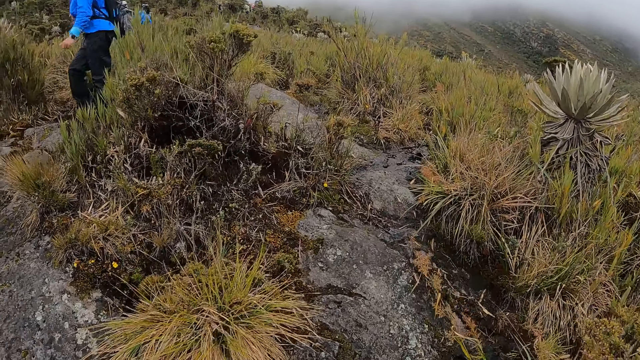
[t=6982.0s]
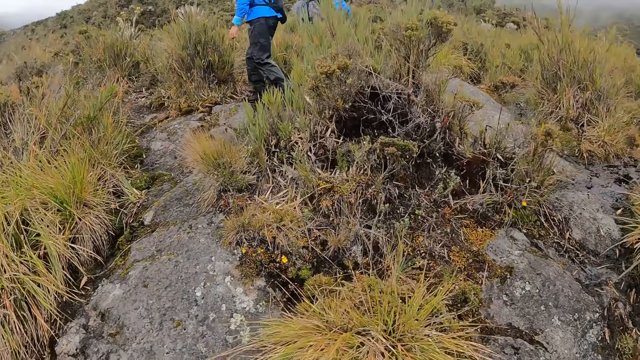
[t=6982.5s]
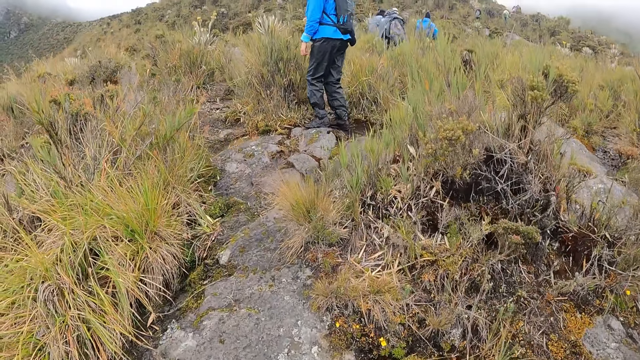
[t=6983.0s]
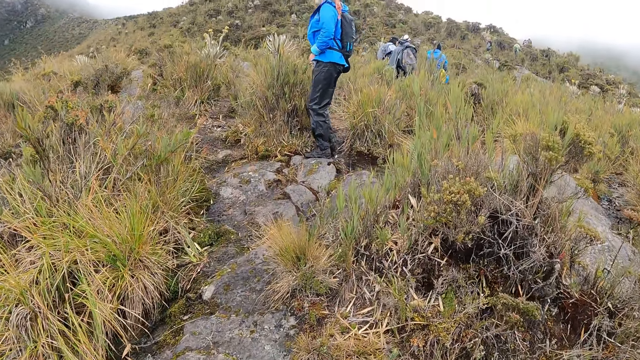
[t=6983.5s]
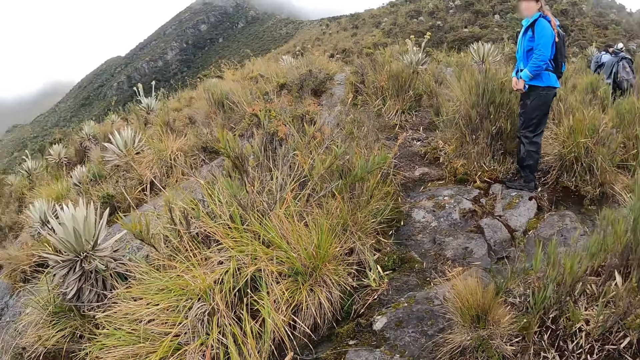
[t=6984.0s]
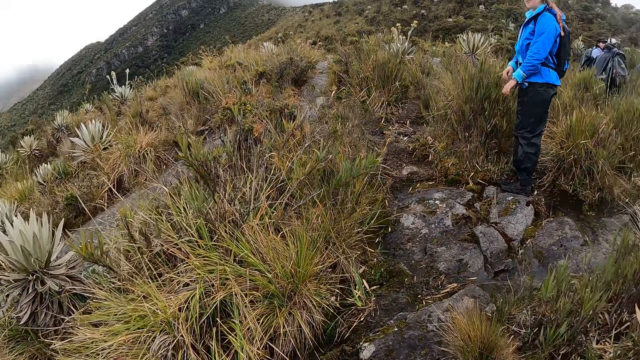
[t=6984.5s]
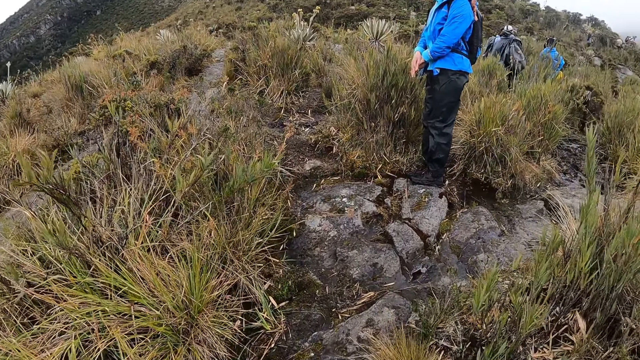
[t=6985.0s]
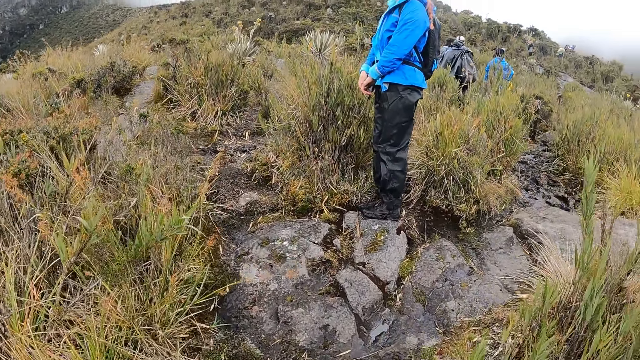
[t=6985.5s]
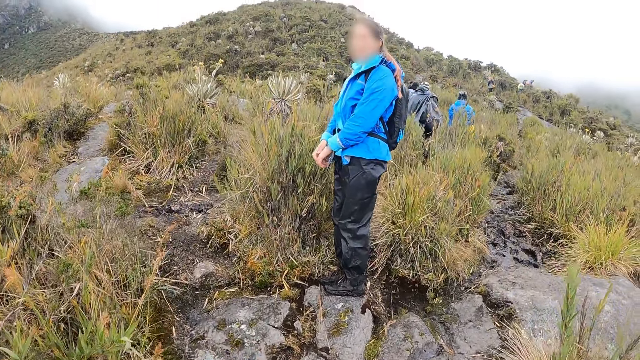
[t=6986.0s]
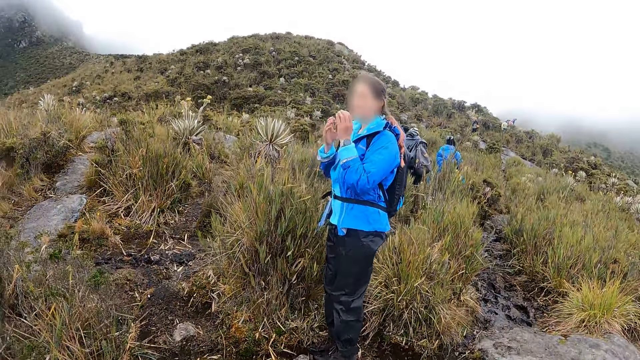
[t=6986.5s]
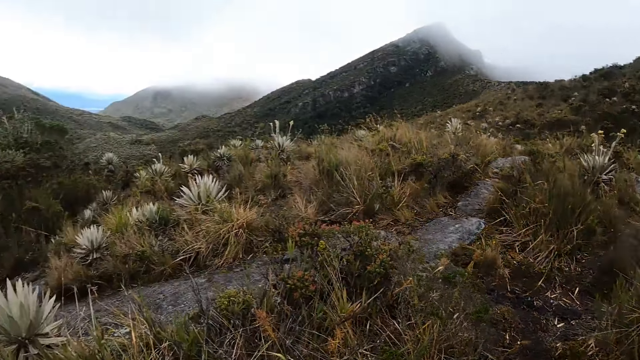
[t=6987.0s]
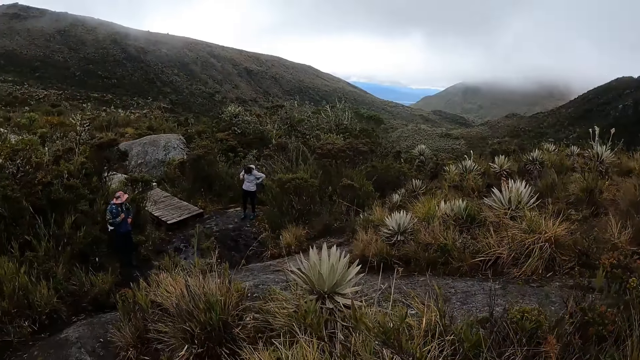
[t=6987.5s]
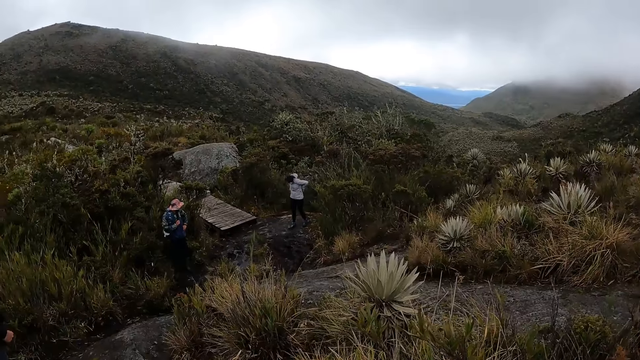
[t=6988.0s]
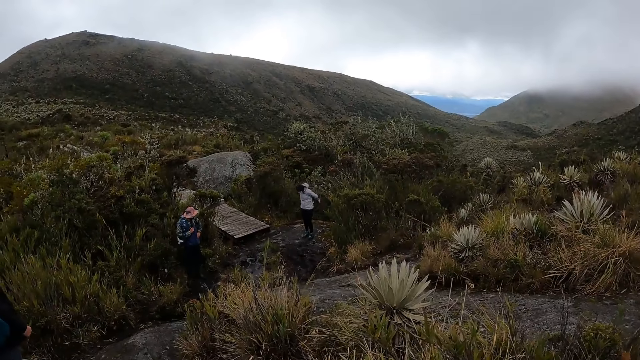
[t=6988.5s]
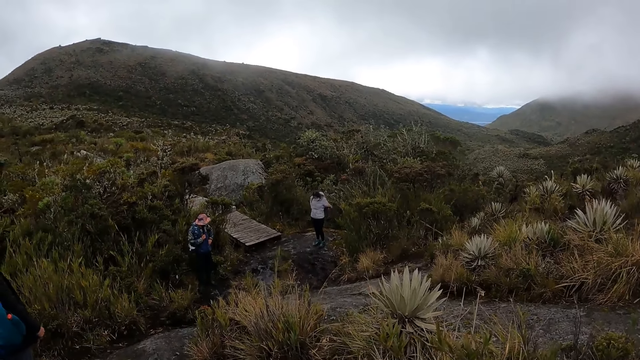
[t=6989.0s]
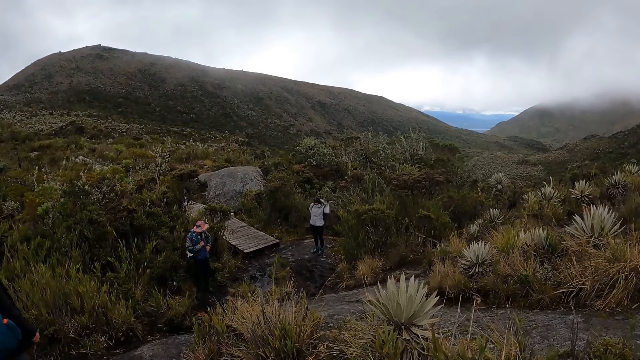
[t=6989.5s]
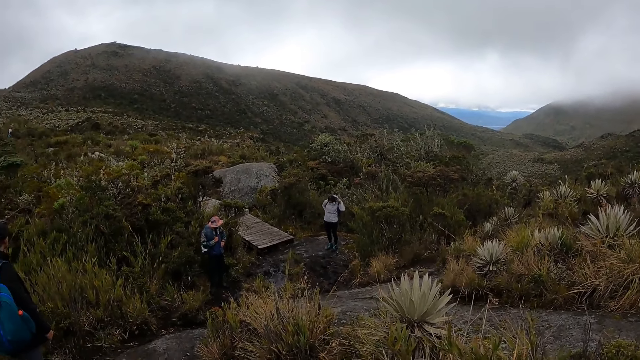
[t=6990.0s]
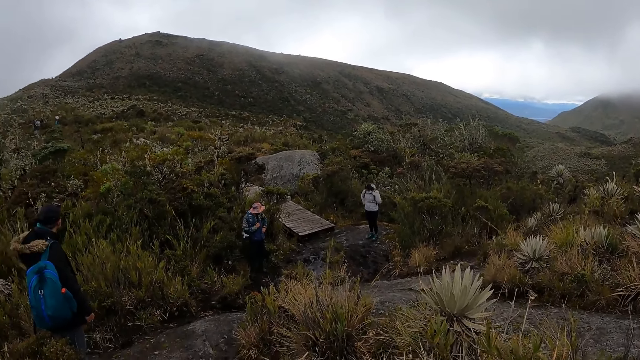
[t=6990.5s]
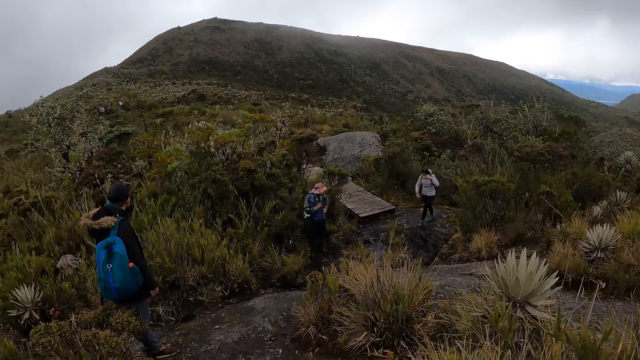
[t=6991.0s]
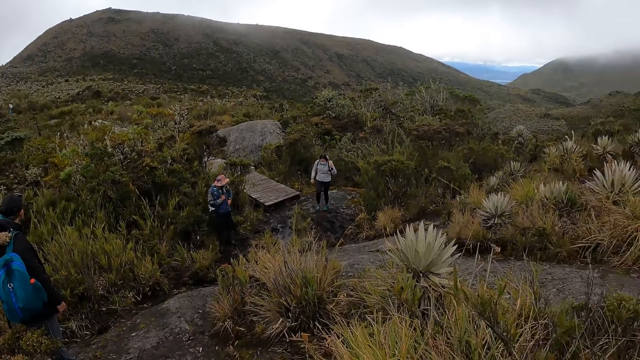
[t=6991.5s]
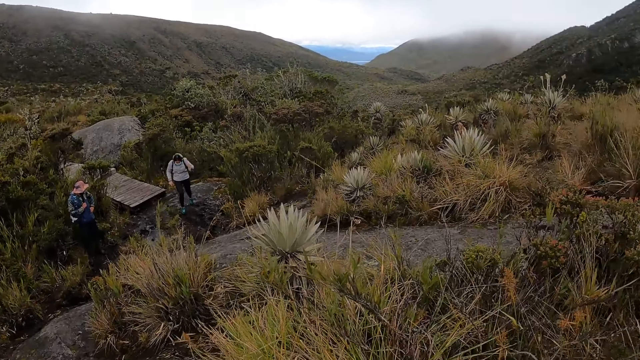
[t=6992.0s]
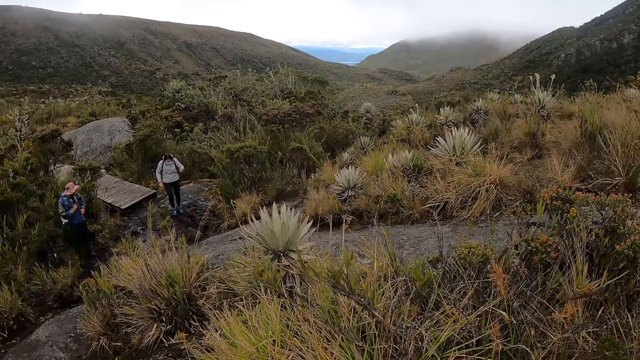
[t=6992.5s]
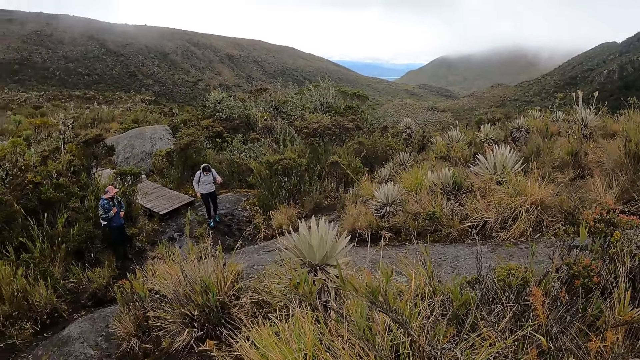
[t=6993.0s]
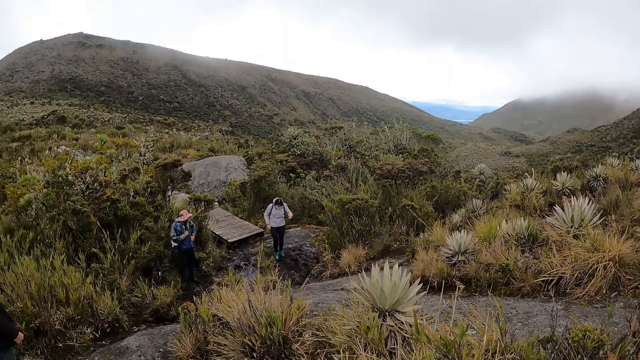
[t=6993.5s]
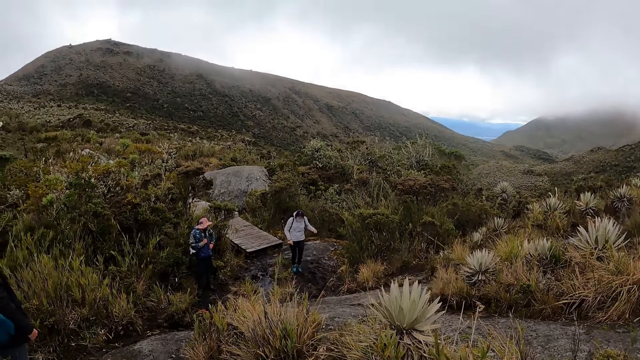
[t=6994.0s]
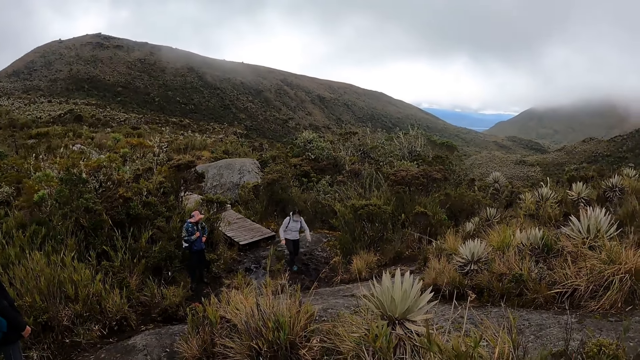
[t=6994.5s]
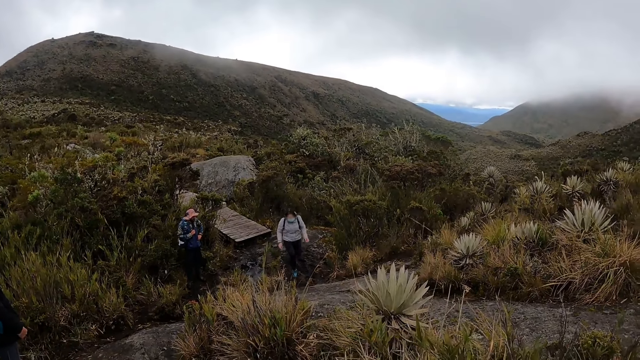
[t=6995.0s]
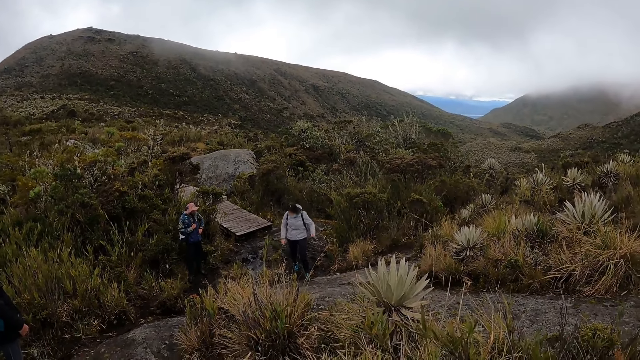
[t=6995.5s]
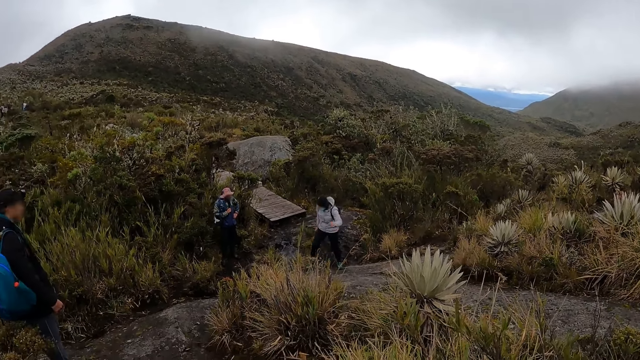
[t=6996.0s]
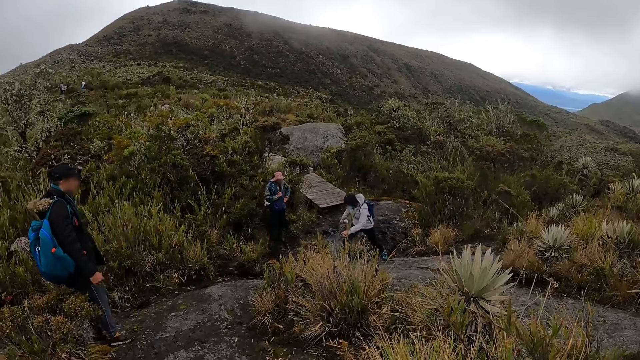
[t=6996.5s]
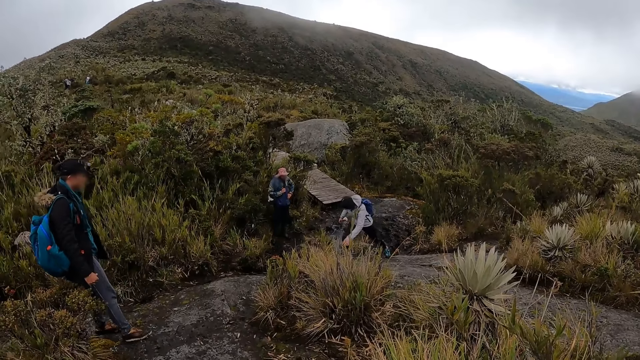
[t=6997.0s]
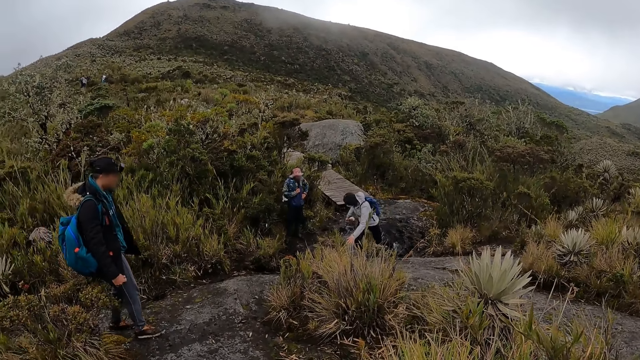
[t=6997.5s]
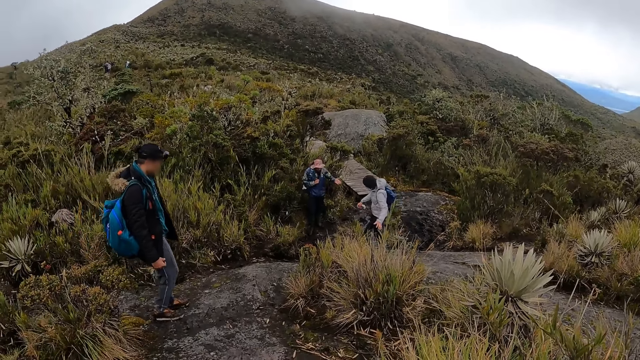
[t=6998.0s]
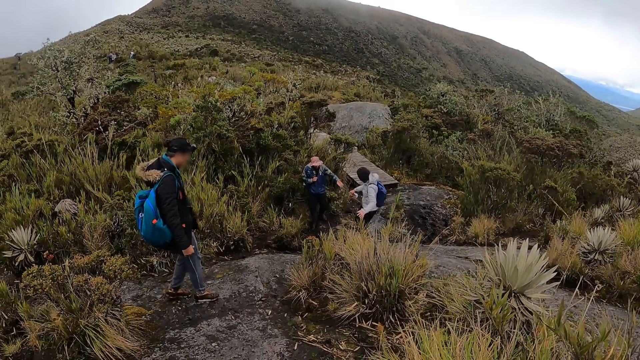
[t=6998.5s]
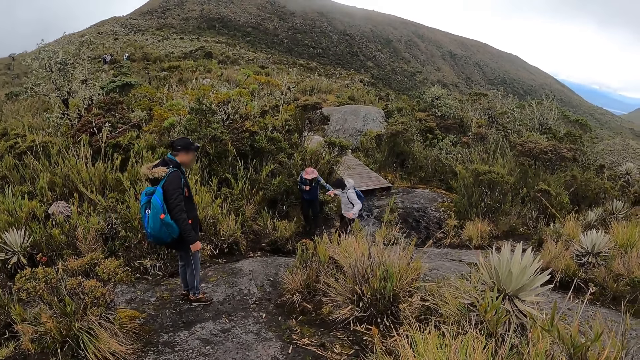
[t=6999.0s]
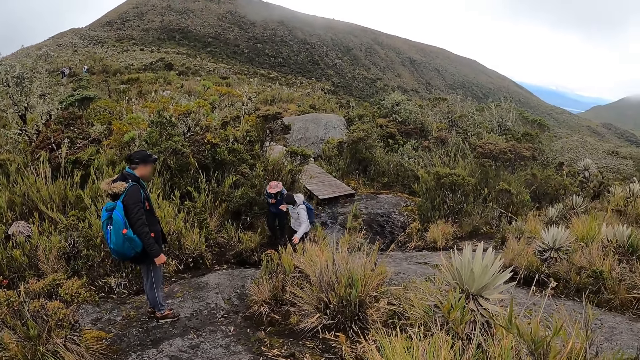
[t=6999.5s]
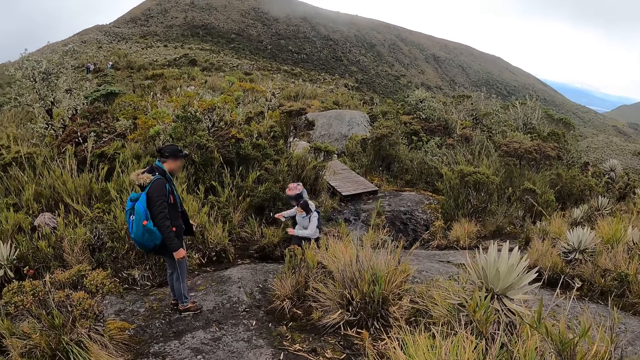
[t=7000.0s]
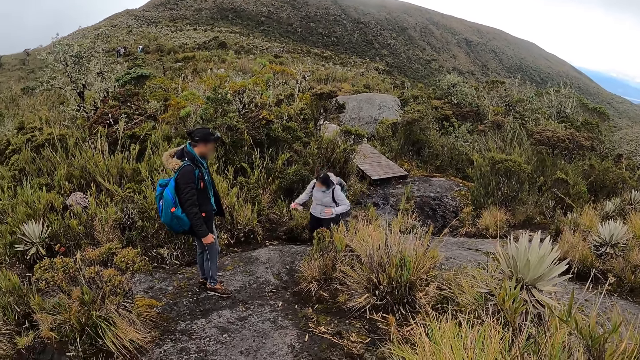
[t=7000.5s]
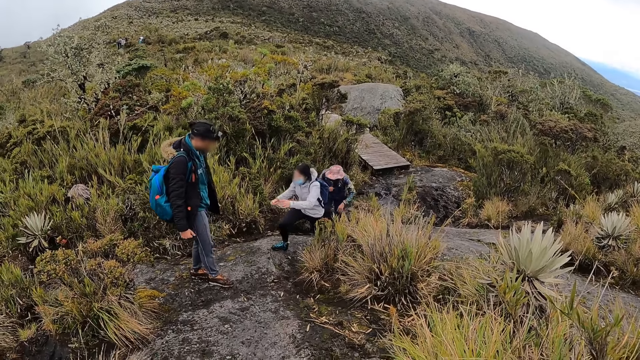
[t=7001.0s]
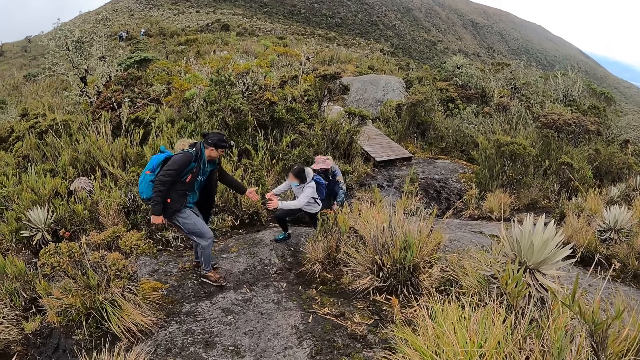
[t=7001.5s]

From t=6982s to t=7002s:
The lady walks around. The camera wearer moves around. The lady touches the face. The camera wearer looks around. The lady adjusts a bag on her back. The other lady walks around. The man walks around. Another man holds the other lady.
